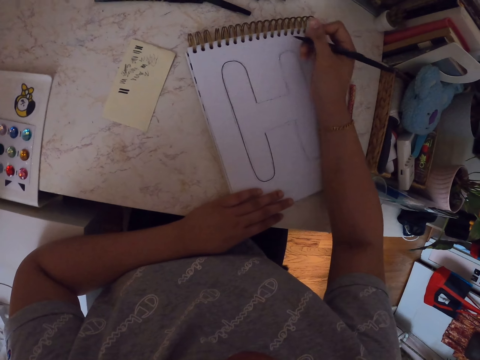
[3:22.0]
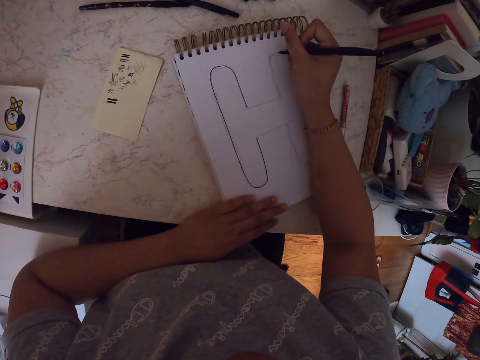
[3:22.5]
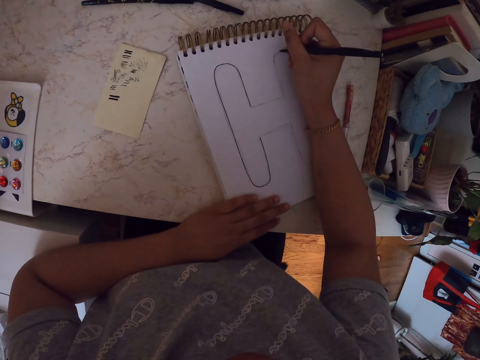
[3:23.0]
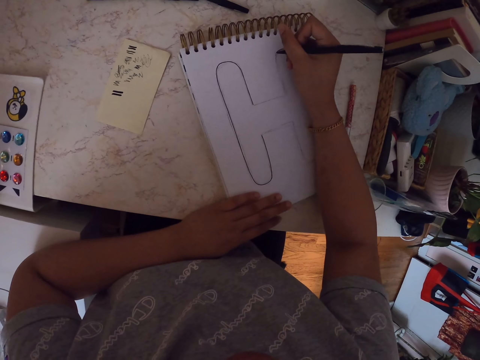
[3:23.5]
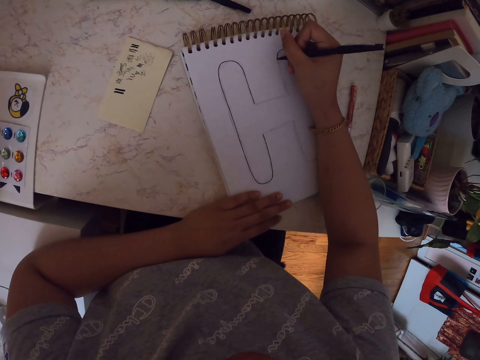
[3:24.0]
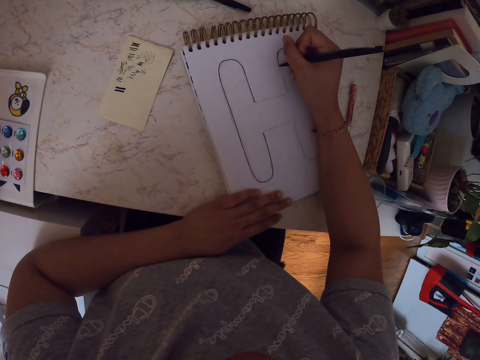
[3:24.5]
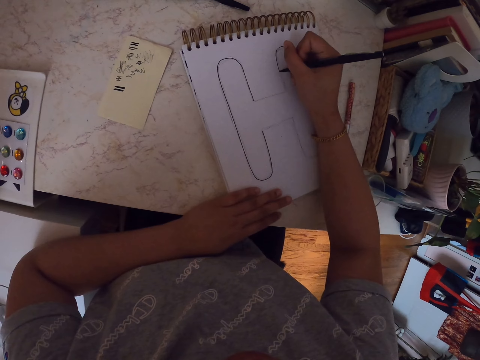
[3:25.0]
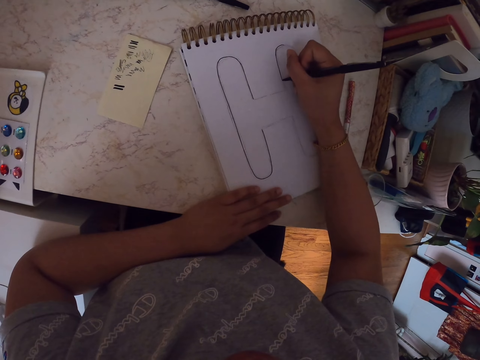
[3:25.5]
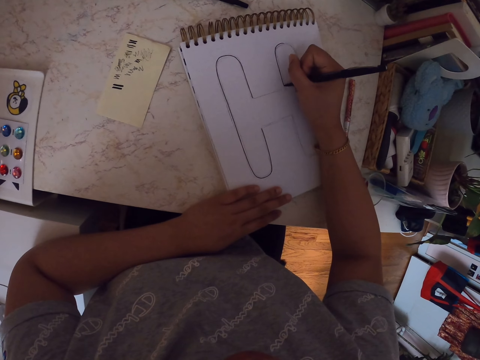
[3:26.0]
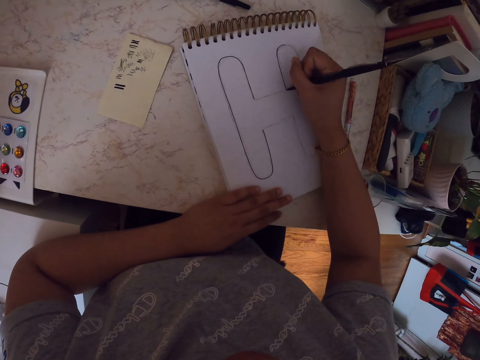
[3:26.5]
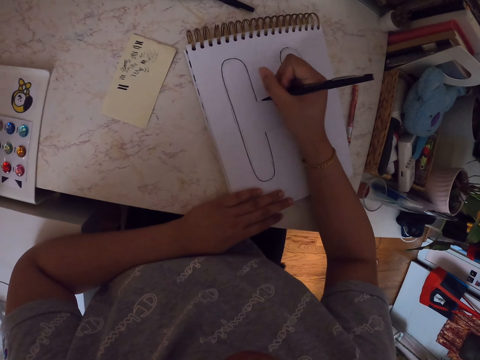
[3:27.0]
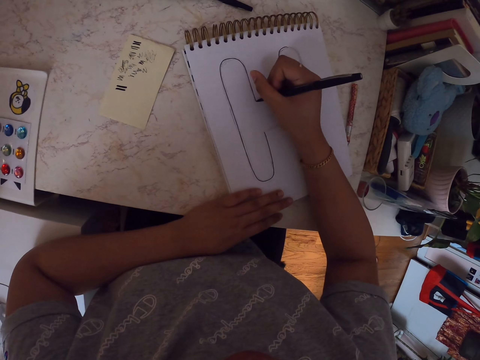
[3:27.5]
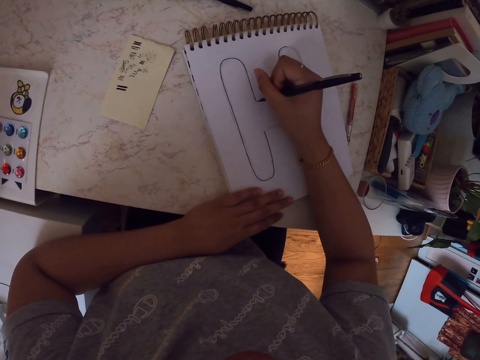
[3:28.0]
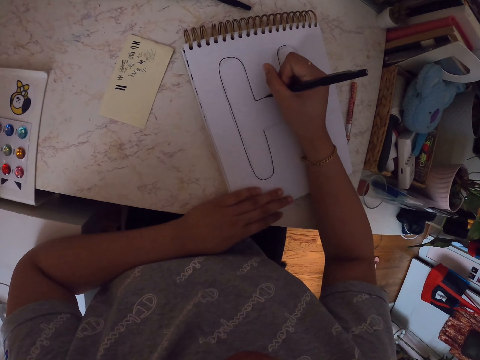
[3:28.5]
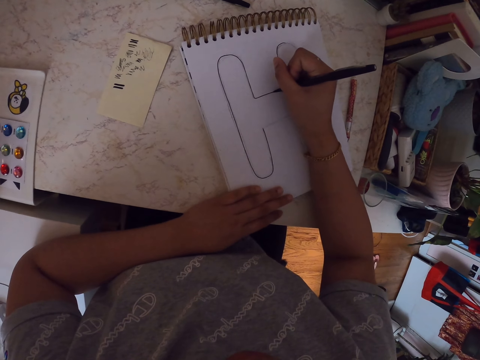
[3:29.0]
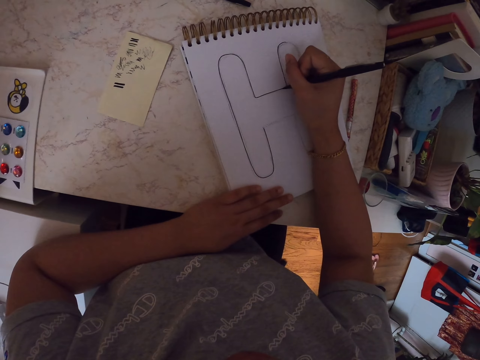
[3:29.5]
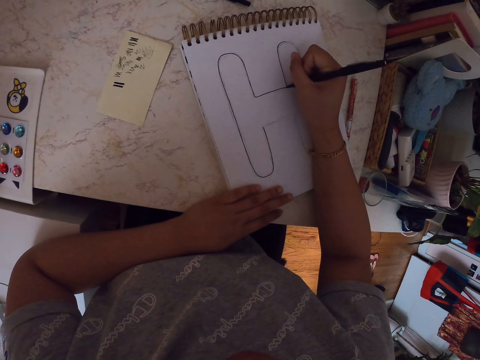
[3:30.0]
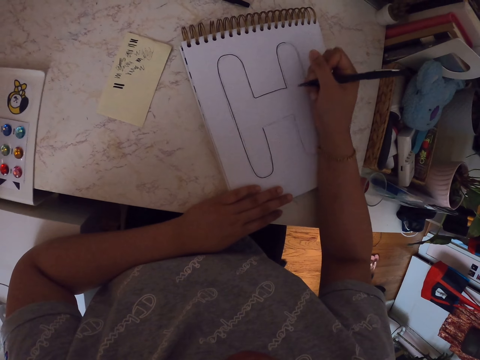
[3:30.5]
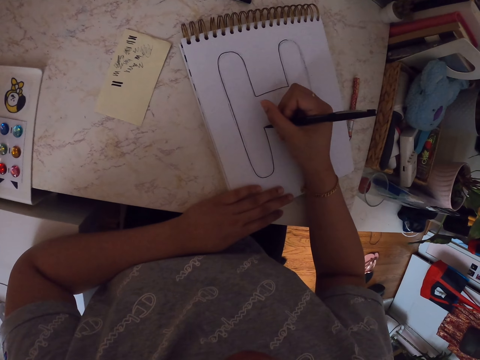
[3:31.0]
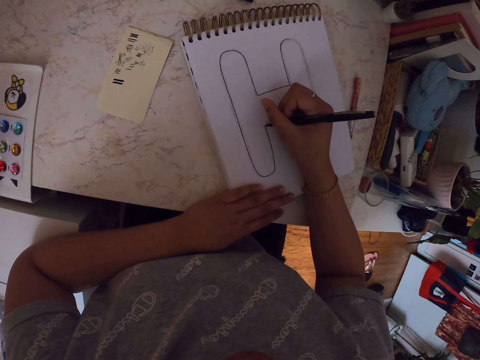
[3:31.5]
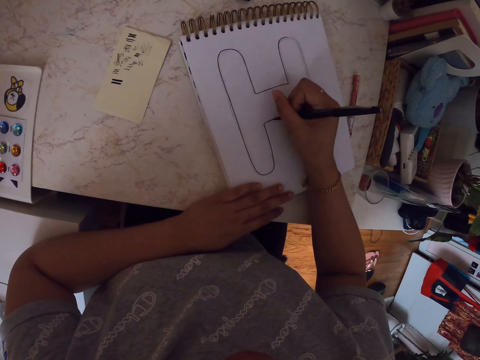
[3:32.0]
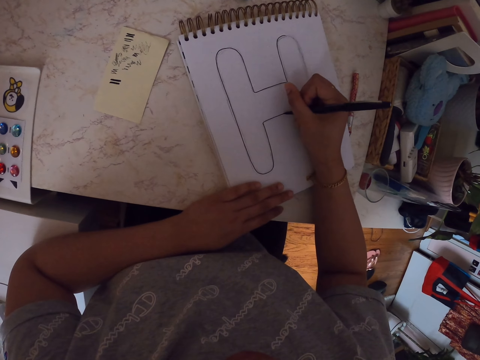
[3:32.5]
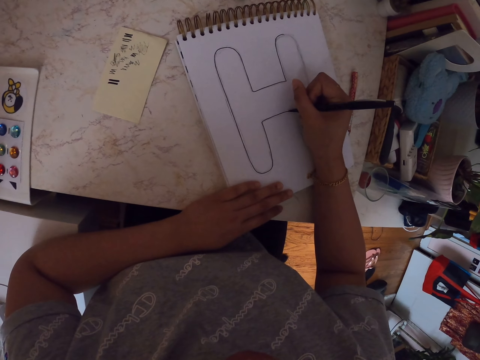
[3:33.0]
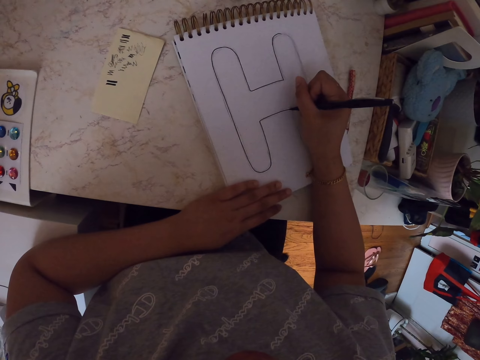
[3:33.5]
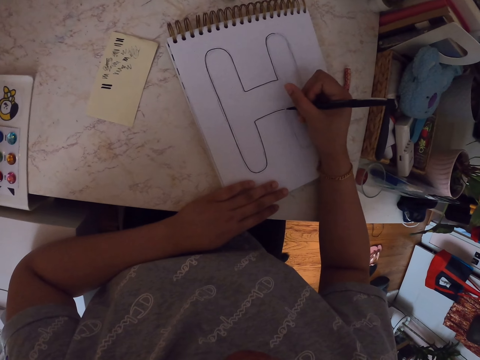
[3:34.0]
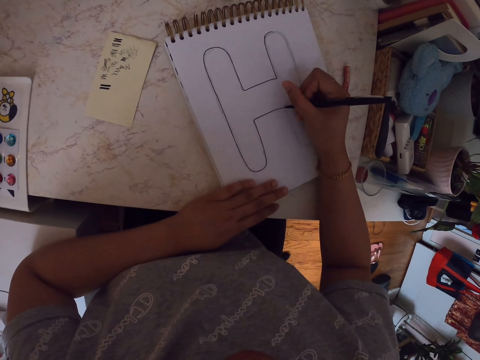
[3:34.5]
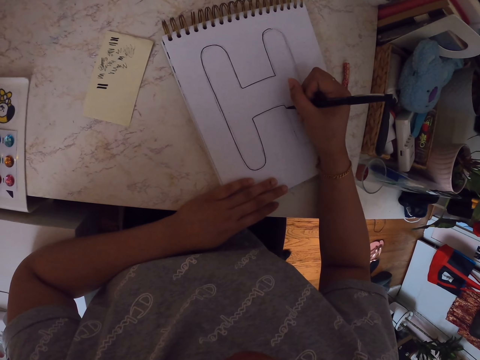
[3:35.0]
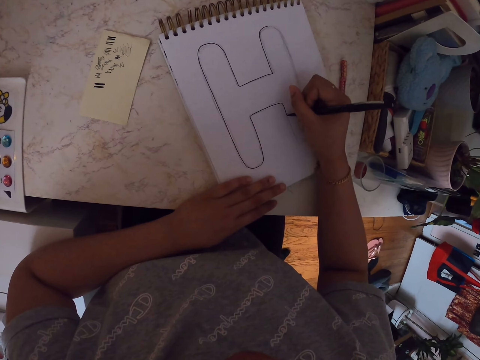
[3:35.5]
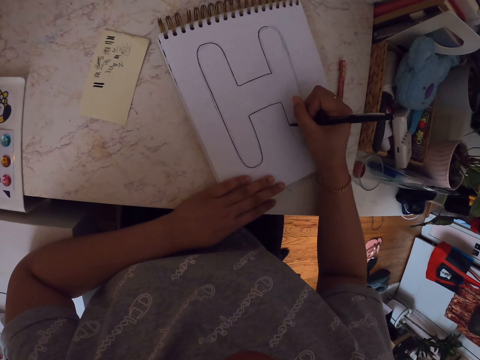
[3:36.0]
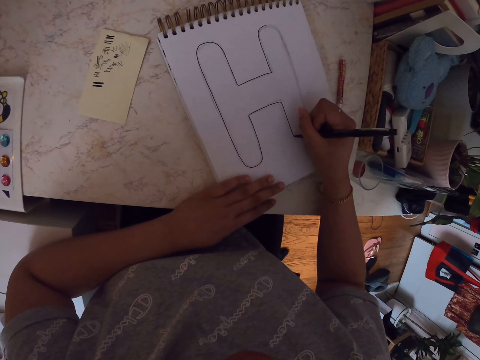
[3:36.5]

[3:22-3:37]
The camera wearer moves his hand. He makes a drawing on the book with a pen. He moves his hand. He makes a drawing on the book with the pen. He moves his hand. He makes a drawing on the book with the pen.

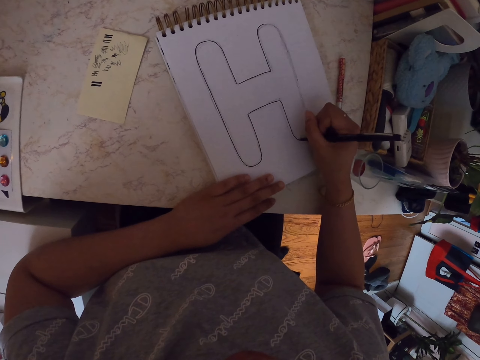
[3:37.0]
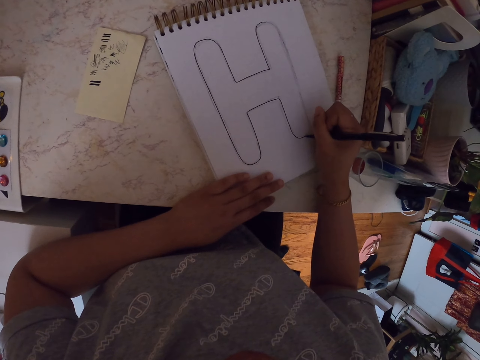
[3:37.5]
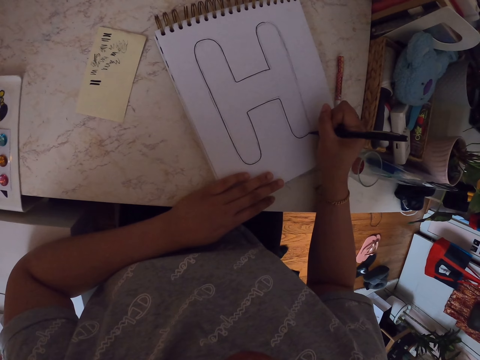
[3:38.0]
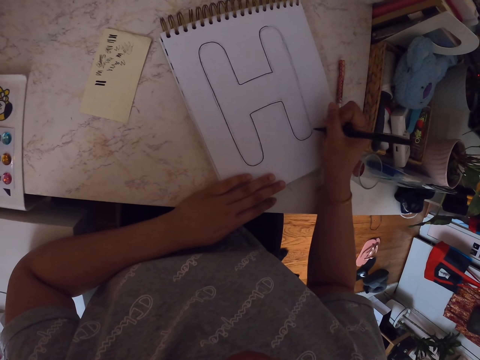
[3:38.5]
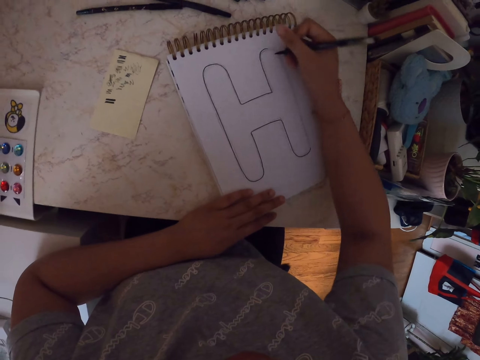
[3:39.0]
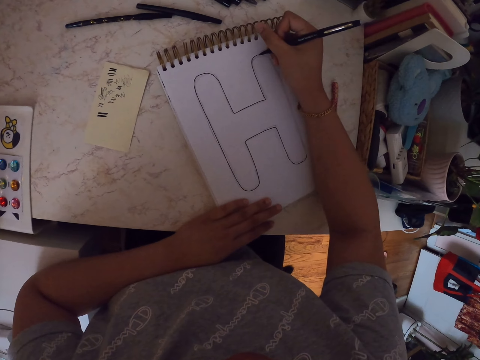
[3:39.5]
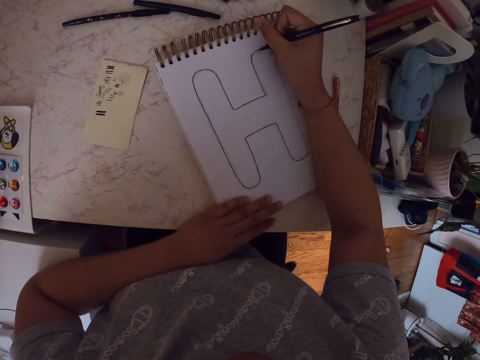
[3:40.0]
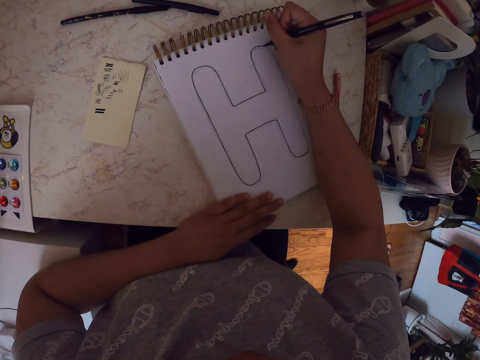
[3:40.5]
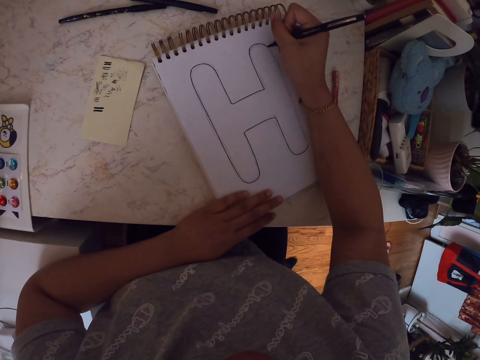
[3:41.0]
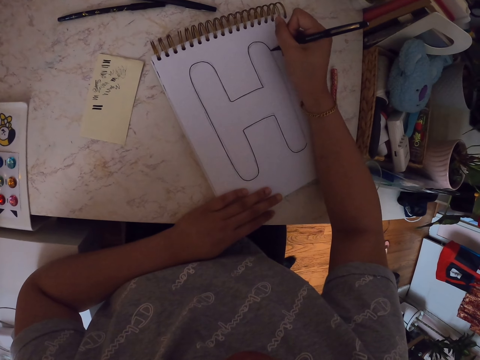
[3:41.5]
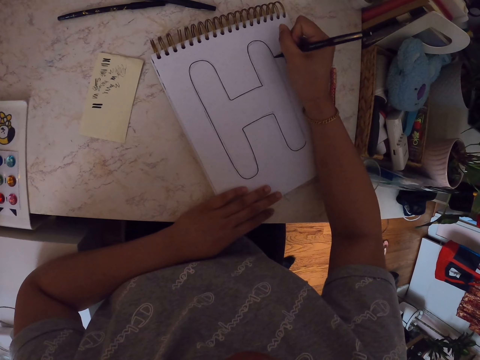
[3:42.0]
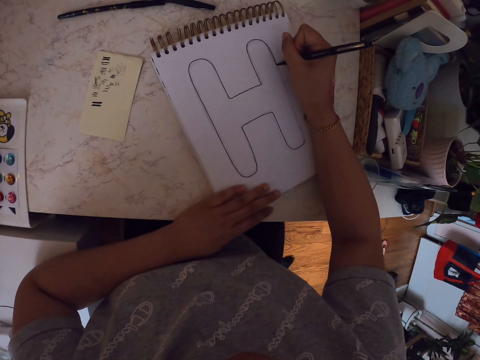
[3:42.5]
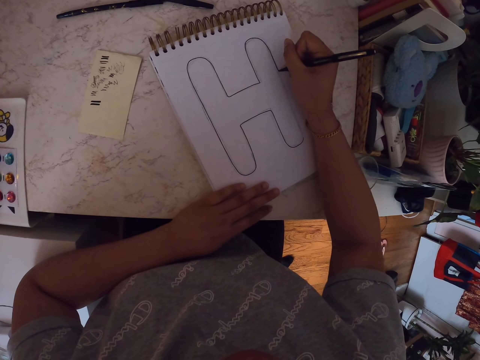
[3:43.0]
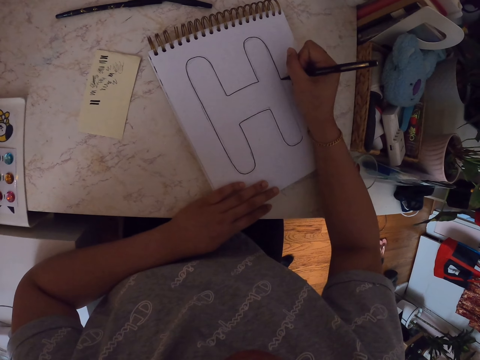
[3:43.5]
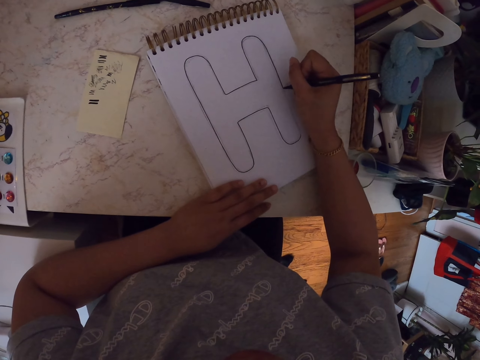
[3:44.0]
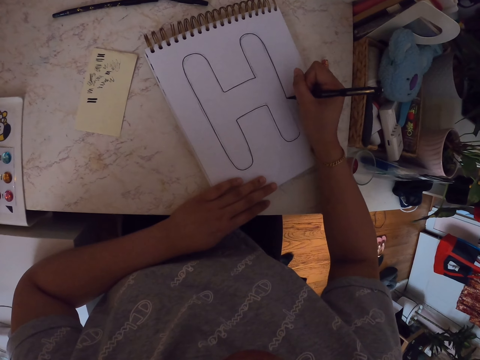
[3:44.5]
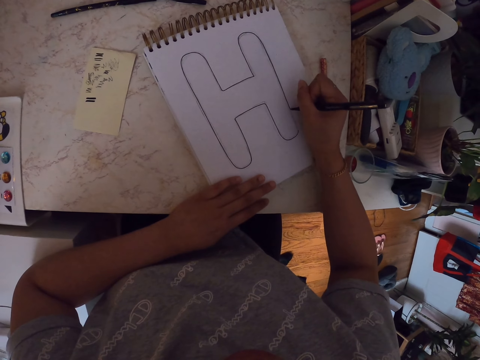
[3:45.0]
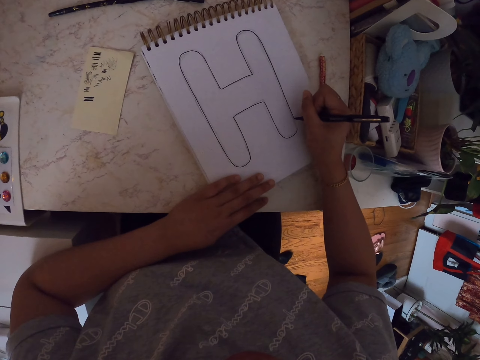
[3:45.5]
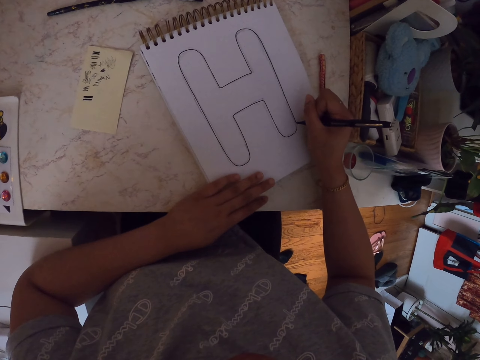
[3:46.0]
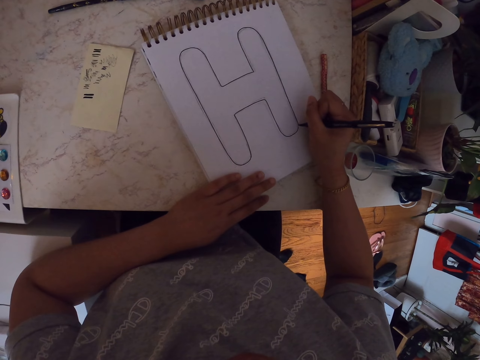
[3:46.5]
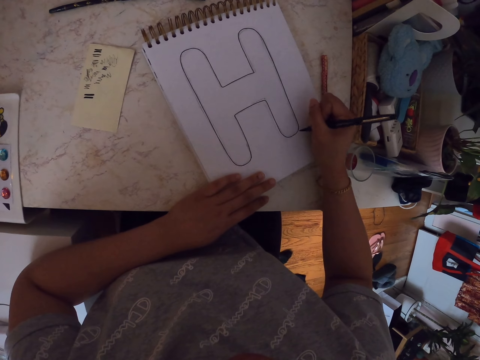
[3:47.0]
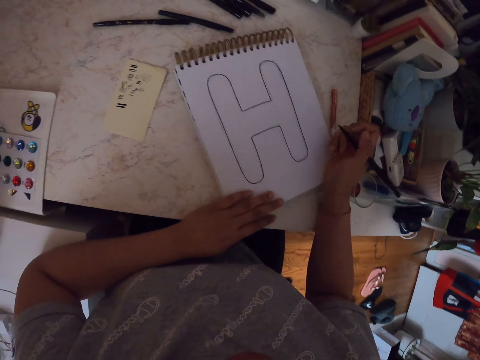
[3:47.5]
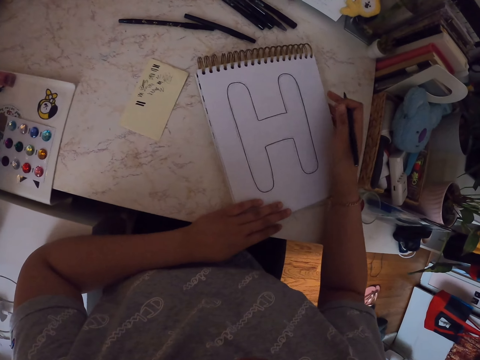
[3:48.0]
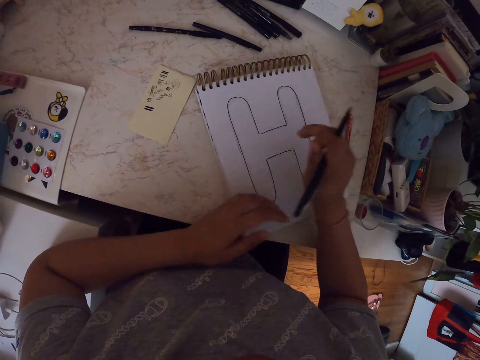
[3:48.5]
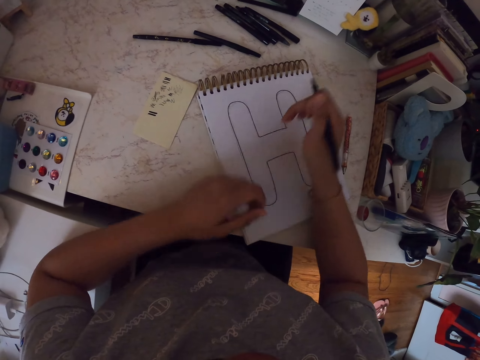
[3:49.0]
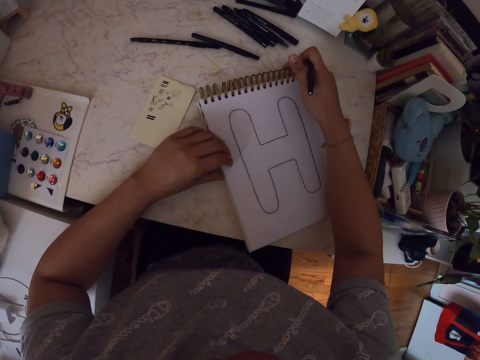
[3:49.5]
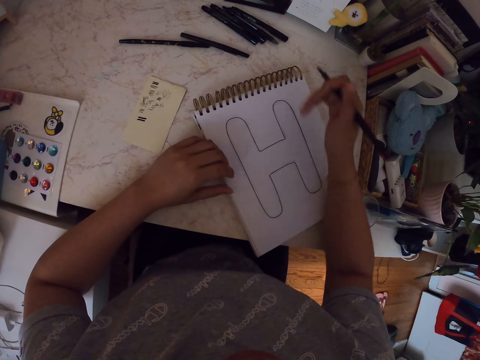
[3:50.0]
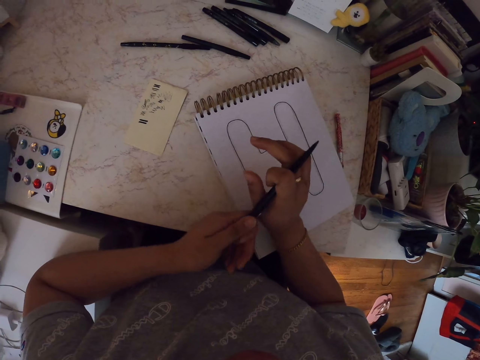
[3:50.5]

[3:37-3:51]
The camera wearer moves his hand. He makes a drawing on the book with a pen. He moves his hand. He moves the drawing book.
